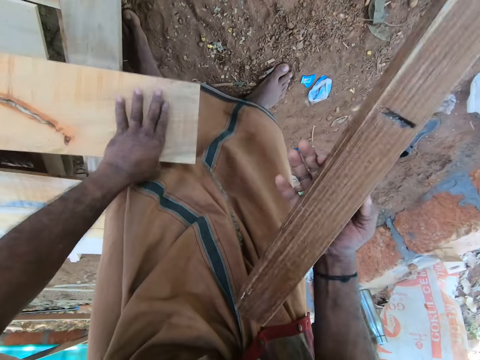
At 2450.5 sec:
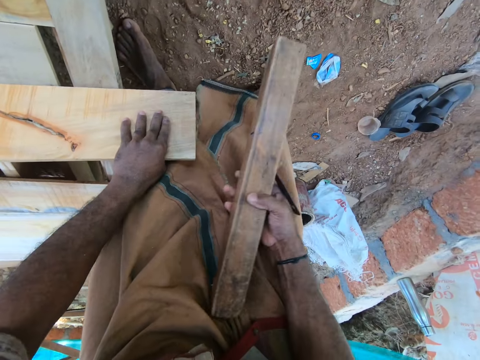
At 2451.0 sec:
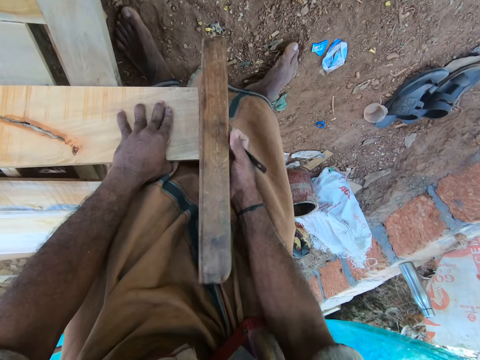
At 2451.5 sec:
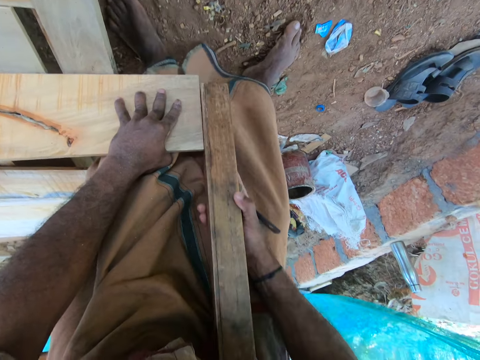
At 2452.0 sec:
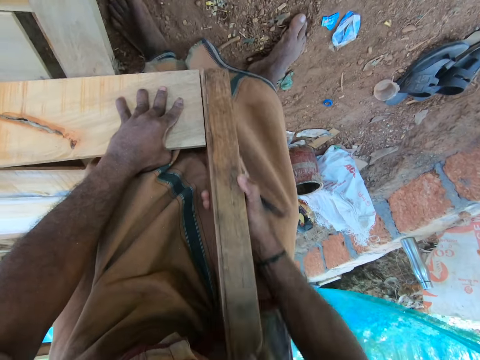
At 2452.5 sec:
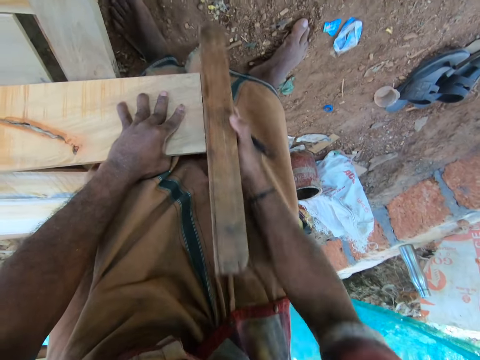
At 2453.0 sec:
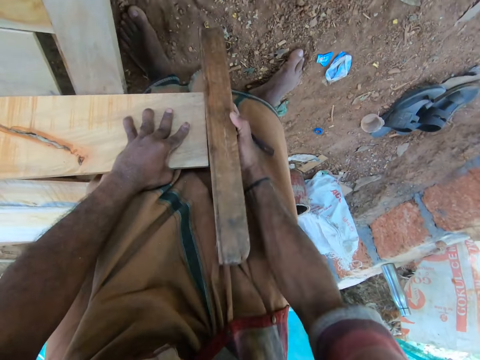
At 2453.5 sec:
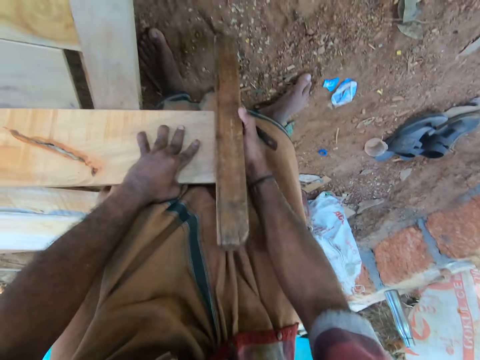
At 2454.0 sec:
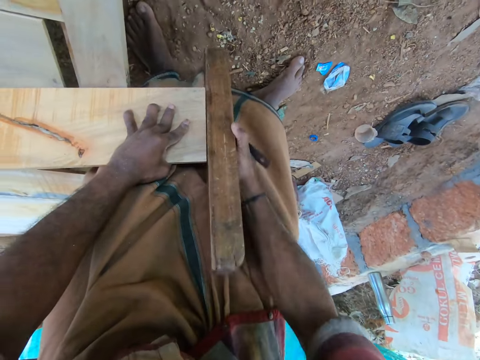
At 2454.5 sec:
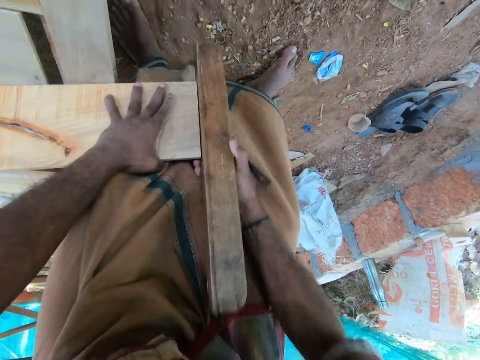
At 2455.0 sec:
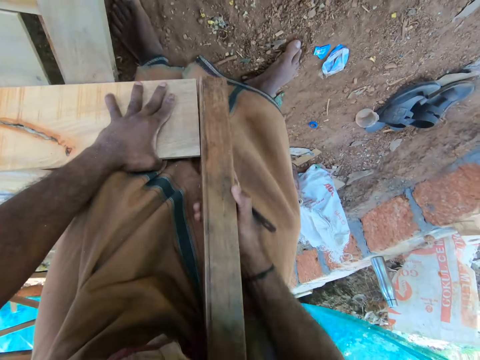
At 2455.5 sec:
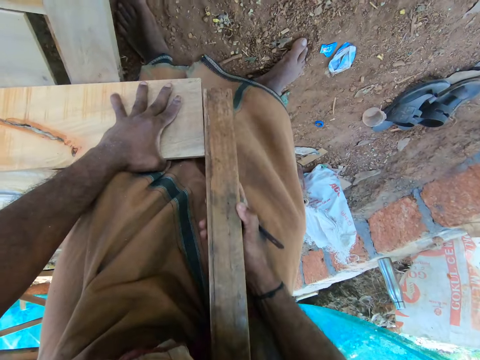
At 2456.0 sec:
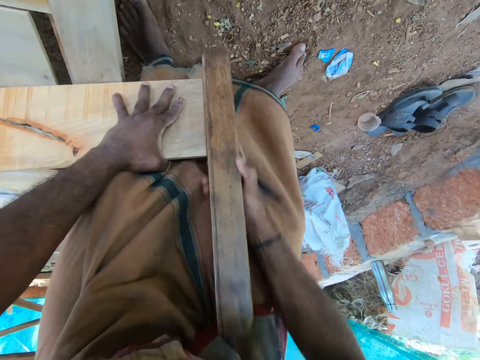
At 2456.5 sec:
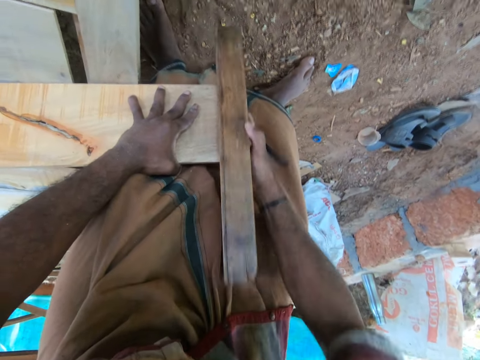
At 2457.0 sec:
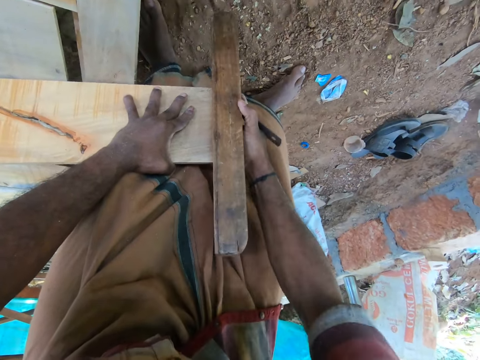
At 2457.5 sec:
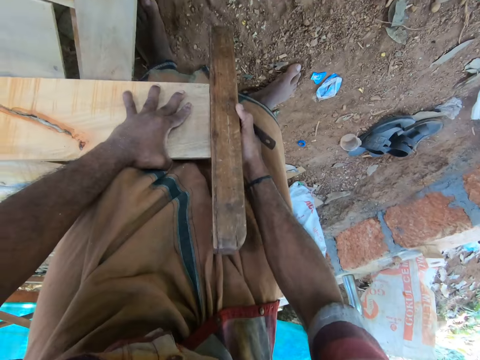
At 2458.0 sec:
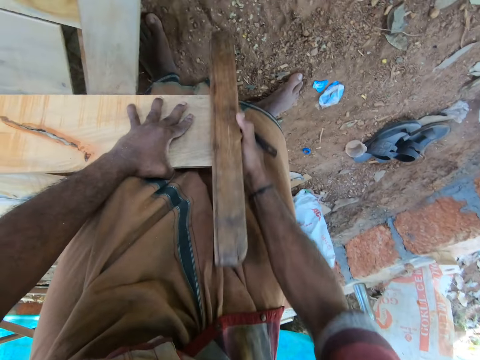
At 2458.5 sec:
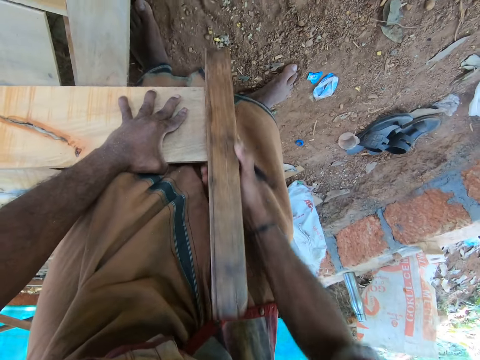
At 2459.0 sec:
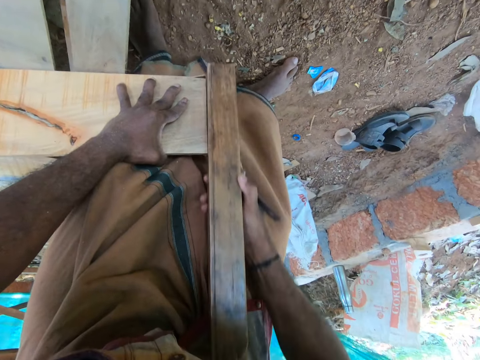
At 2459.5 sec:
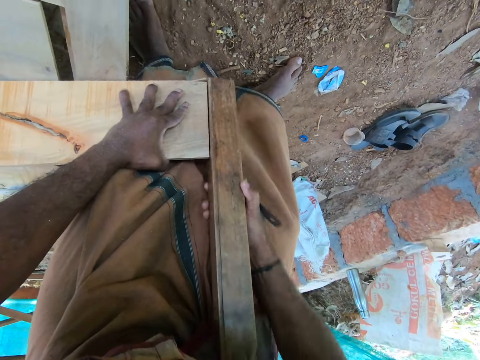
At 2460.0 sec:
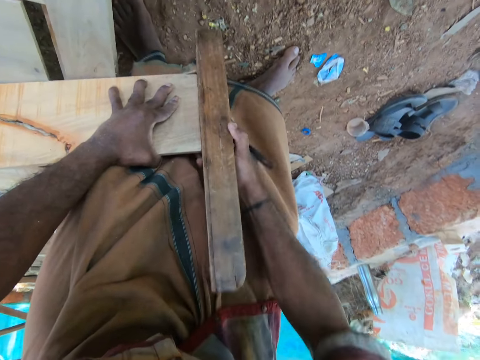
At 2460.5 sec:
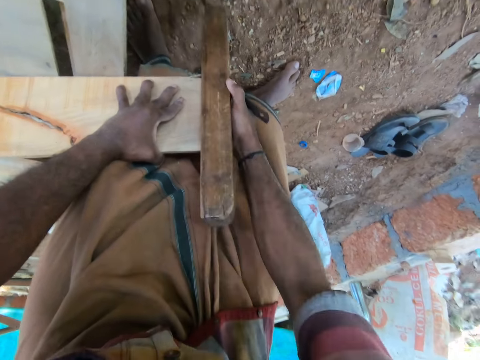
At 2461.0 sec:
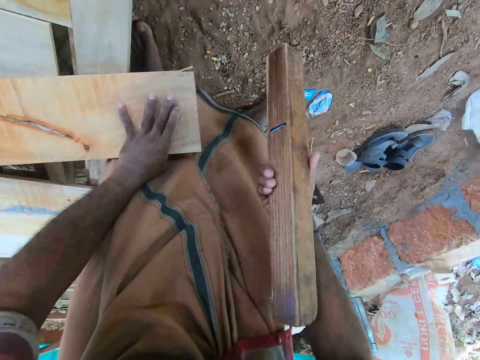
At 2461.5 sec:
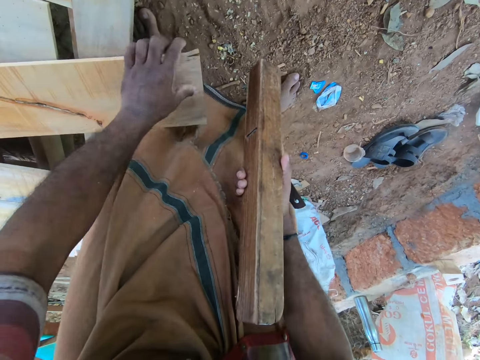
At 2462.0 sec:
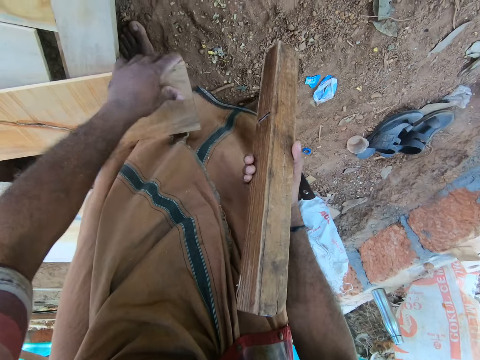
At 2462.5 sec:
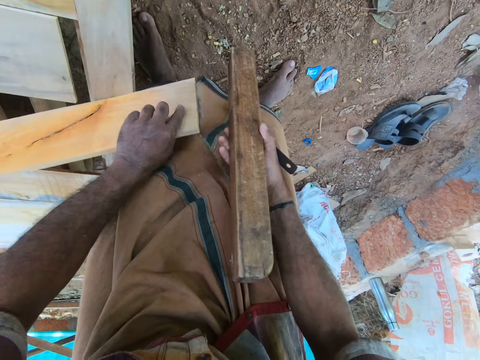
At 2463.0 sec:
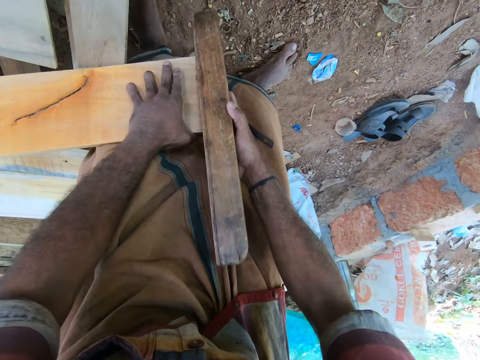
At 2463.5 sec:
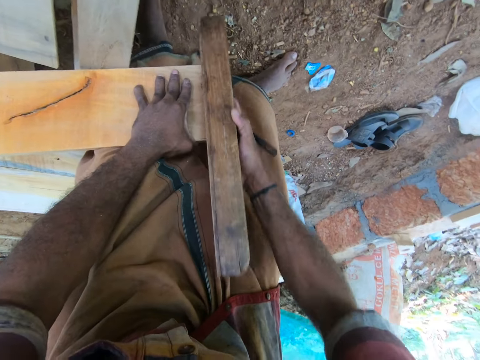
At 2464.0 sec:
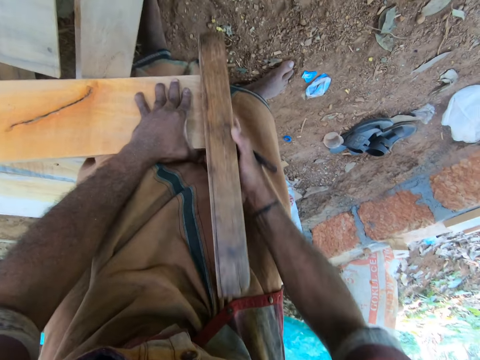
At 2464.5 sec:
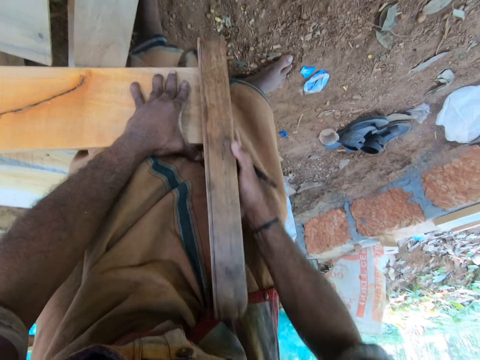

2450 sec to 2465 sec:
The camera wearer lifts the plank on the platform with his left hand. He trims the plank with the wood planer in his right hand. He smoothens the wooden surface with a plane repeatedly. He flips the plank on the platform with his left hand. He trims the plank with the wood planer in his right hand.

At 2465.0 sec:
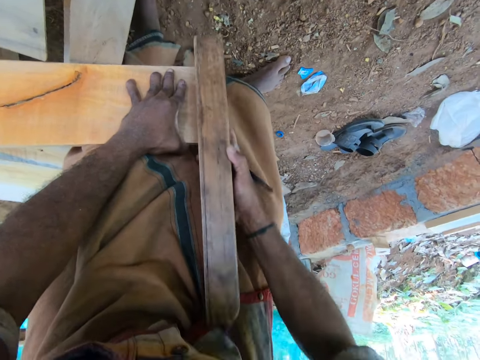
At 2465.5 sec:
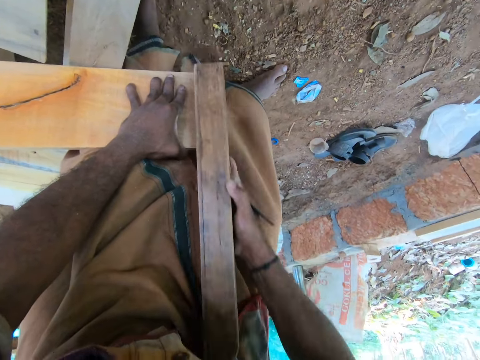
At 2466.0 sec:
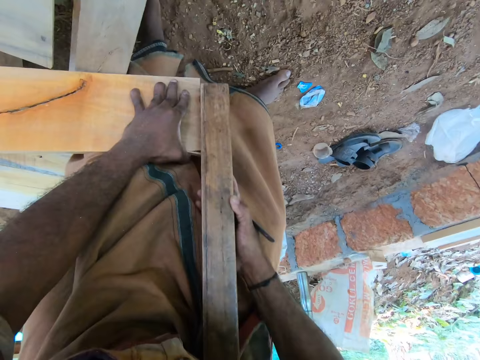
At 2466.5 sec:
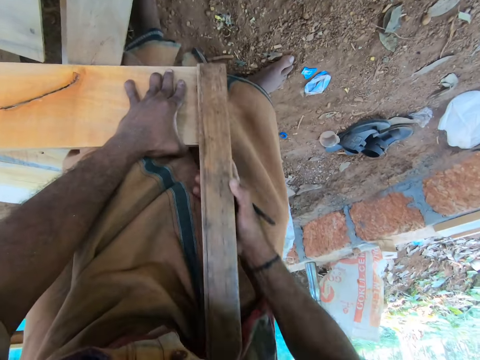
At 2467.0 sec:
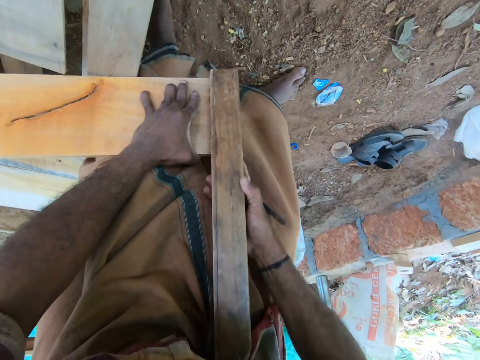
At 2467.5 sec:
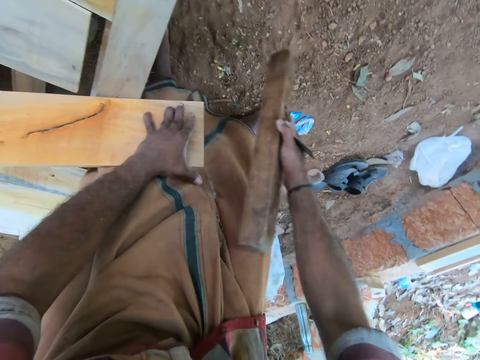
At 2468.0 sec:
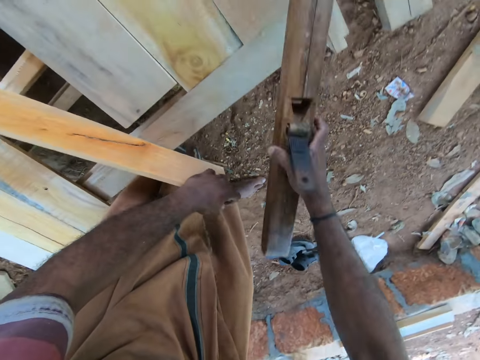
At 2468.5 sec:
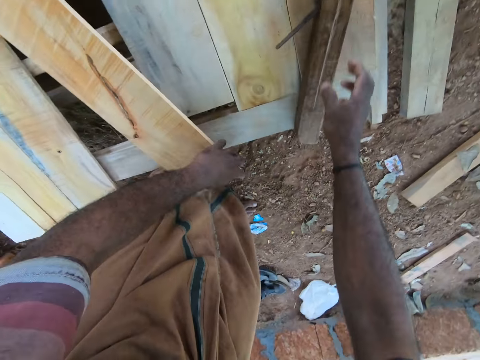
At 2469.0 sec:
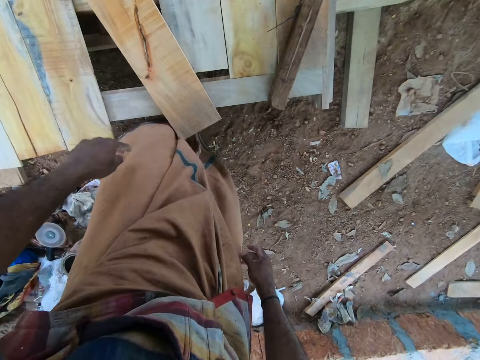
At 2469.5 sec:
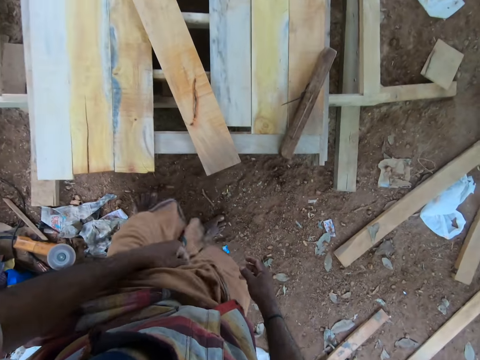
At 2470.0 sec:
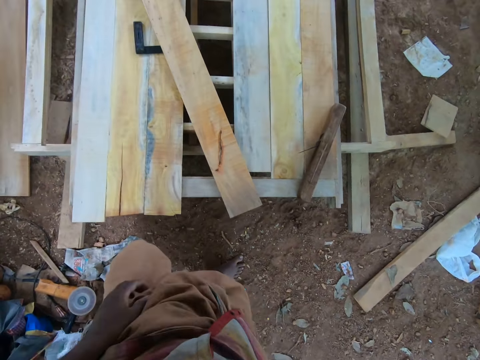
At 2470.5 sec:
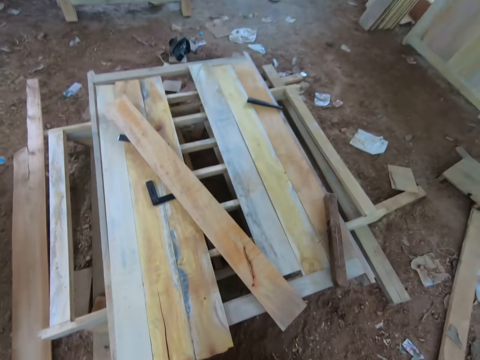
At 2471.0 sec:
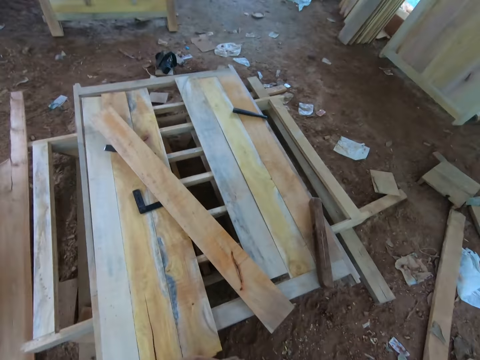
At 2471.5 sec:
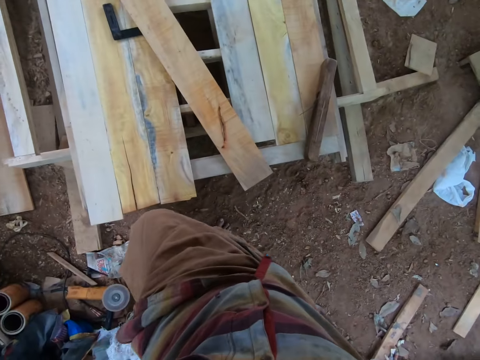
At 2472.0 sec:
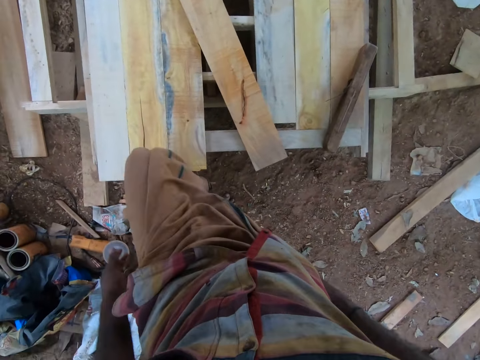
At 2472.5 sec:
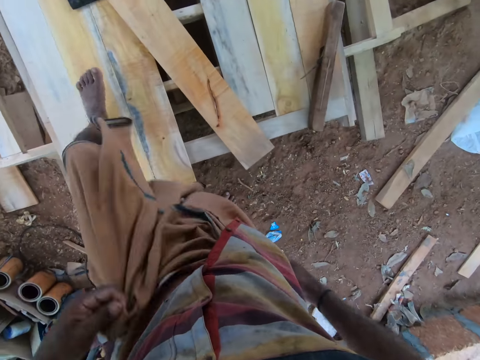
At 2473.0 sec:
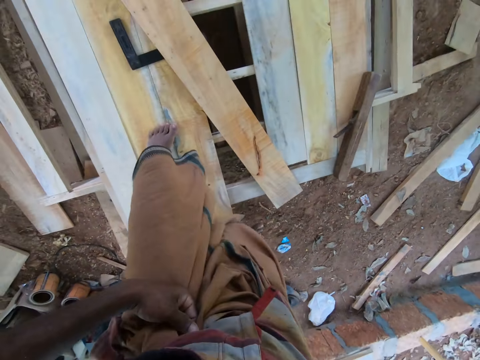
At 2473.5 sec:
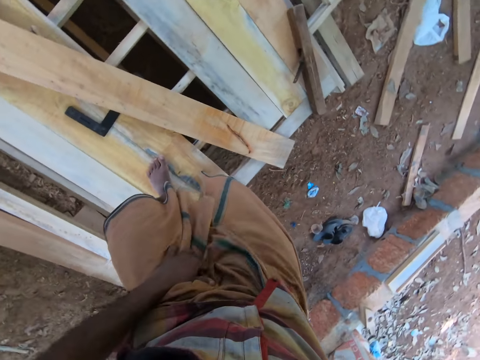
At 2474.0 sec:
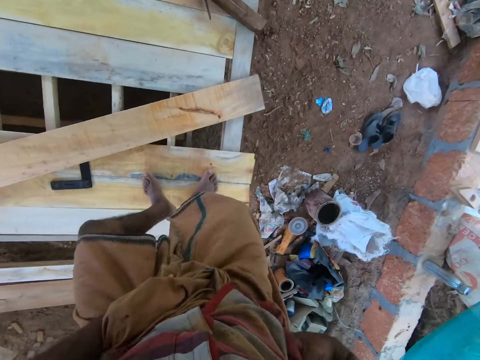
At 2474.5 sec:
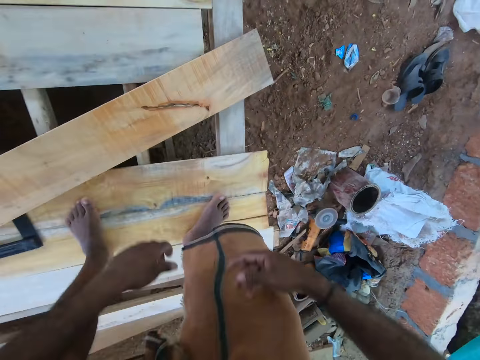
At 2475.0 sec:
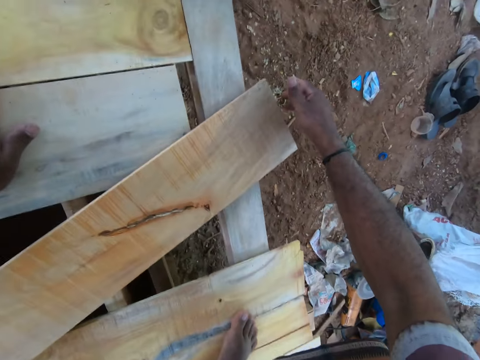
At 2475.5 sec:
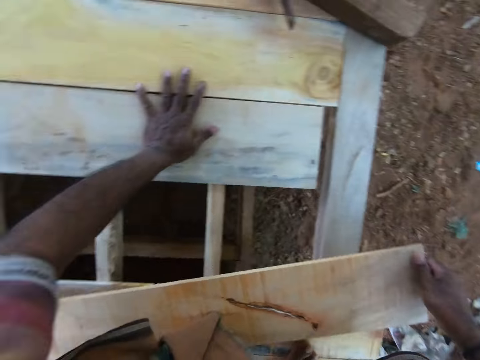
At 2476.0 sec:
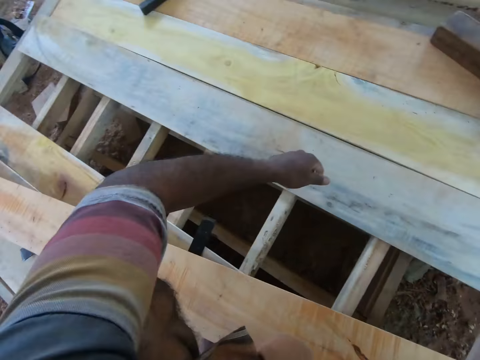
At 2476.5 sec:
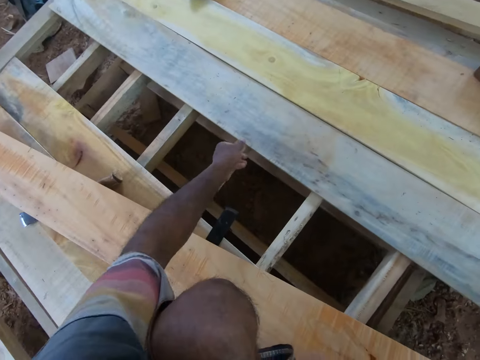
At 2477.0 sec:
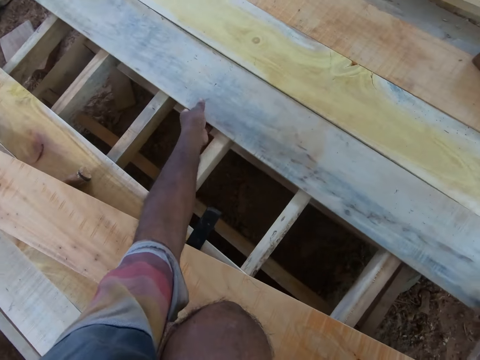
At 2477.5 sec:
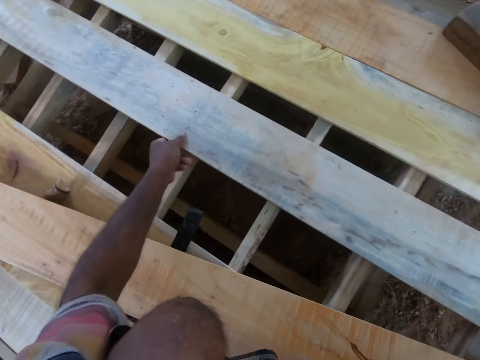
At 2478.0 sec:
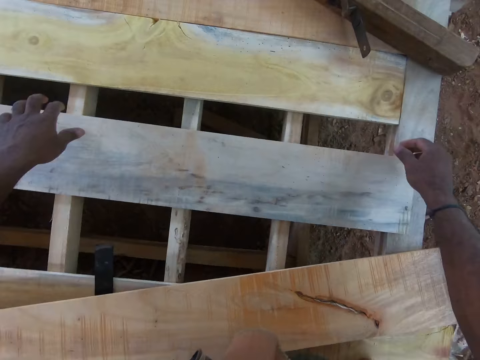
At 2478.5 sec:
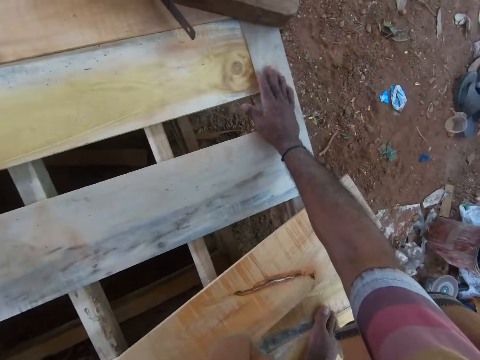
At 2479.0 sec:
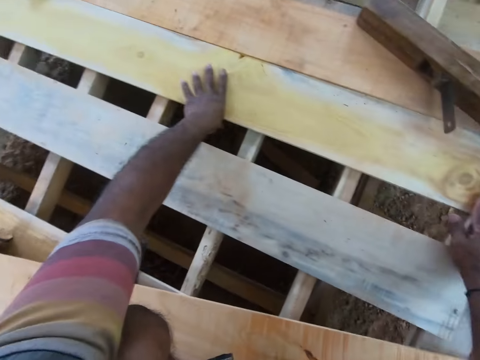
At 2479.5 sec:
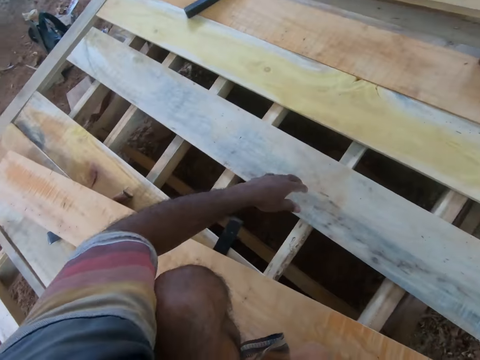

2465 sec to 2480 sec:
The camera wearer drops the wood planer on the platform with his right hand. He drops the plank on the platform with his left hand. He shakes a garment. He looks ahead. He climbs the platform. He packs his wrapper on the plank with his hands. He steps on the wood. He moves a plank on the platform with his right hand. He picks up the piece of wood with the right hand. He moves the plank on the platform with his hands. He carries the piece of wood with both hands. He touches the plank on the platform with his hands.
